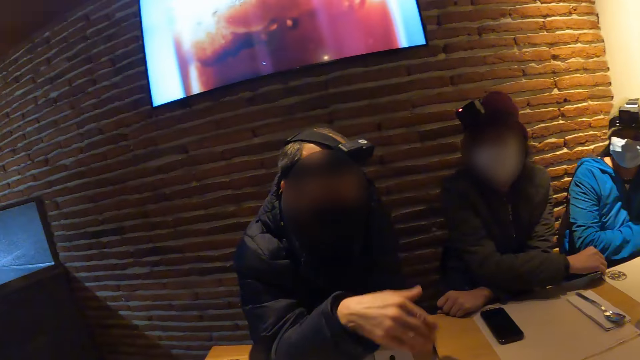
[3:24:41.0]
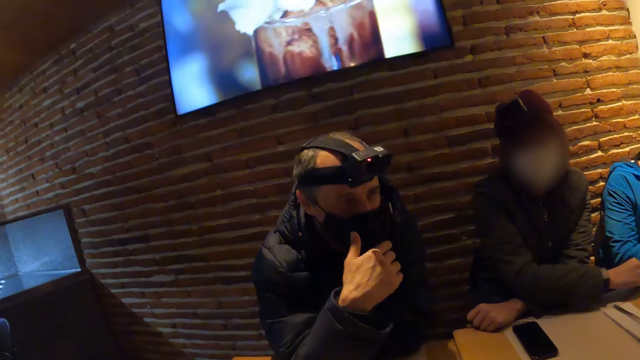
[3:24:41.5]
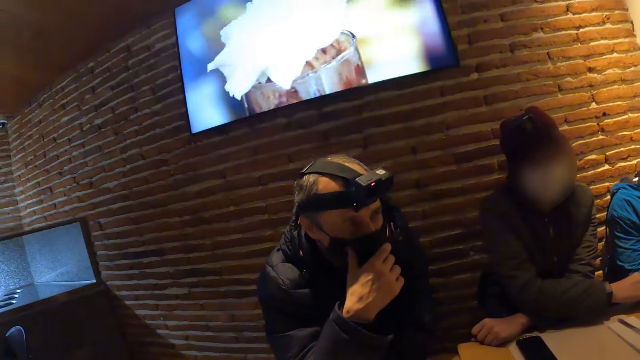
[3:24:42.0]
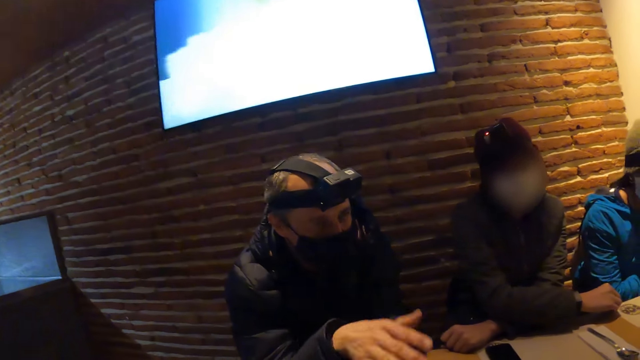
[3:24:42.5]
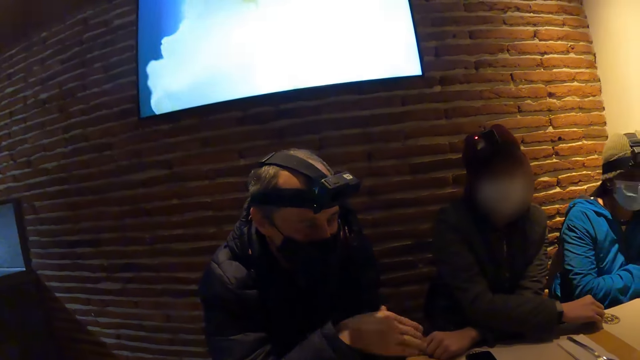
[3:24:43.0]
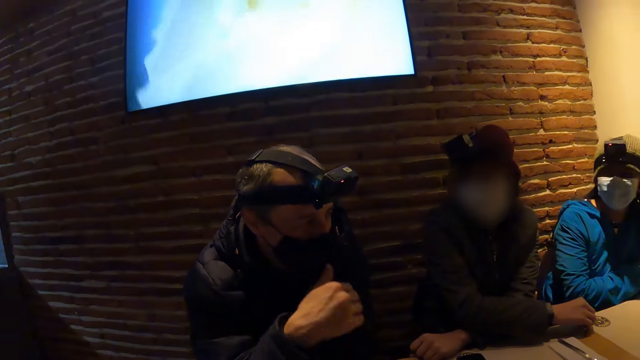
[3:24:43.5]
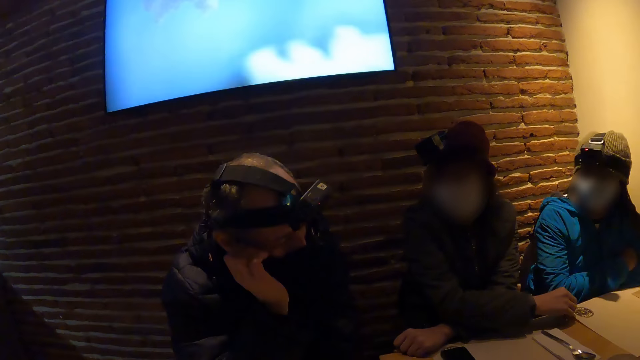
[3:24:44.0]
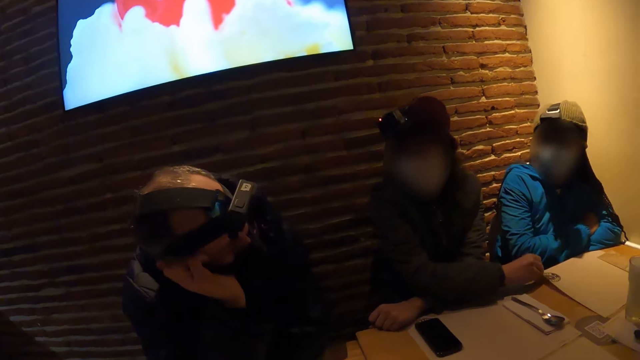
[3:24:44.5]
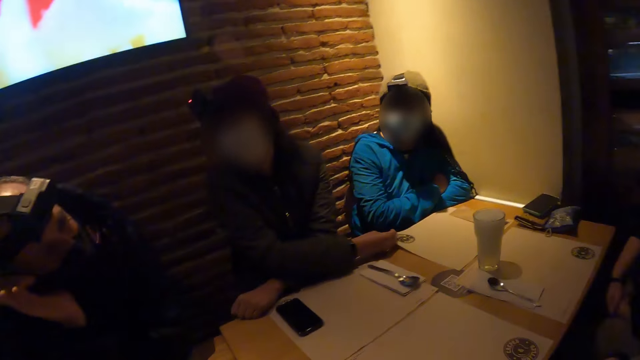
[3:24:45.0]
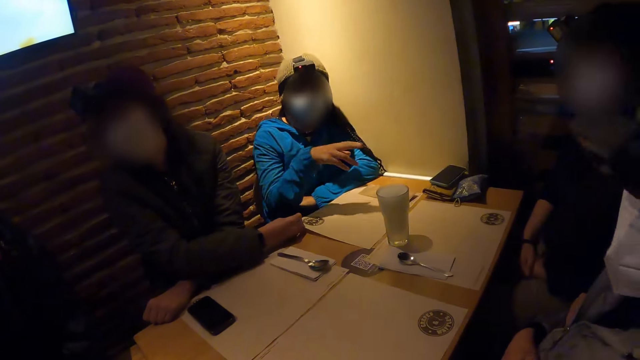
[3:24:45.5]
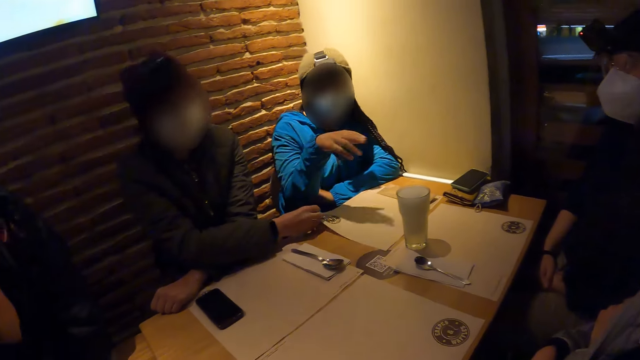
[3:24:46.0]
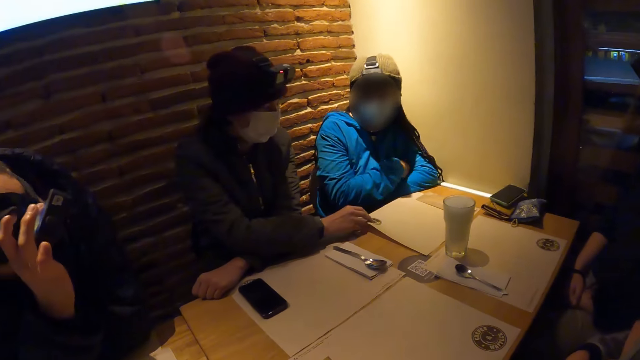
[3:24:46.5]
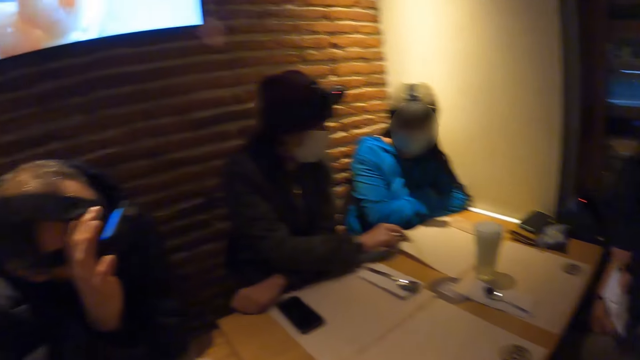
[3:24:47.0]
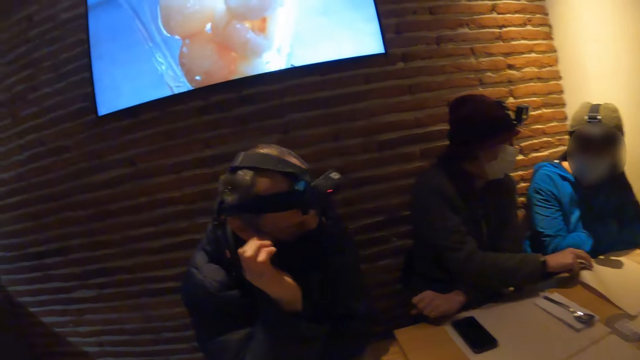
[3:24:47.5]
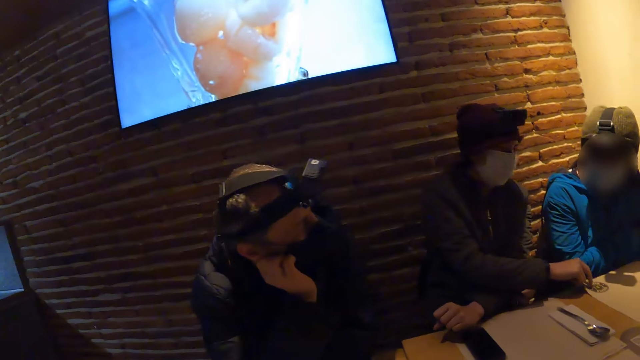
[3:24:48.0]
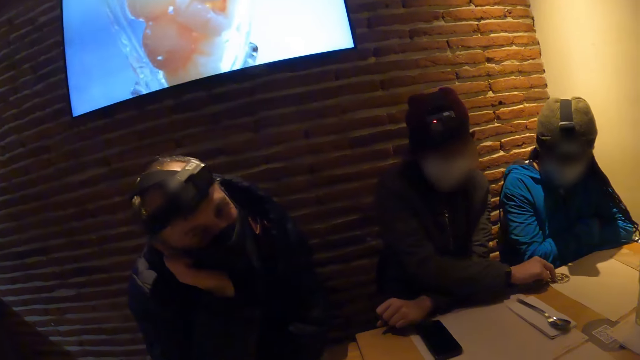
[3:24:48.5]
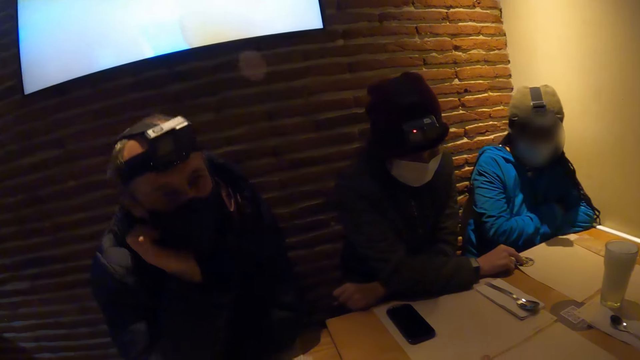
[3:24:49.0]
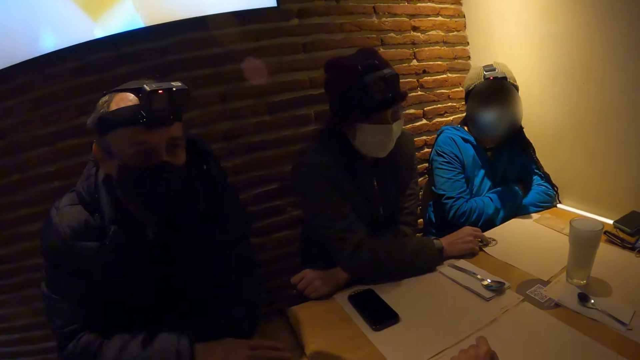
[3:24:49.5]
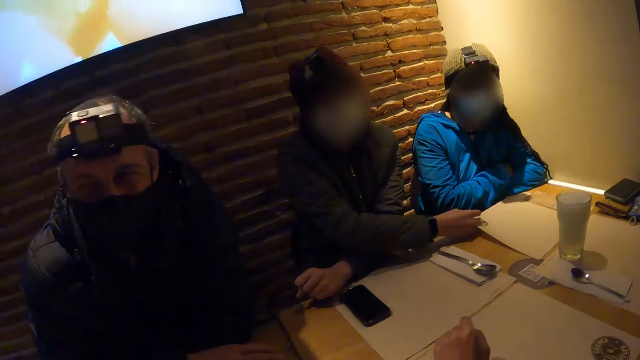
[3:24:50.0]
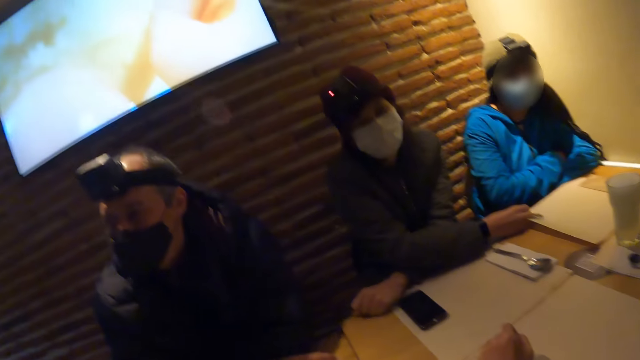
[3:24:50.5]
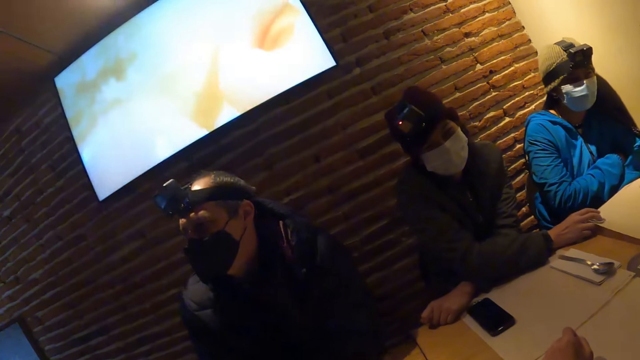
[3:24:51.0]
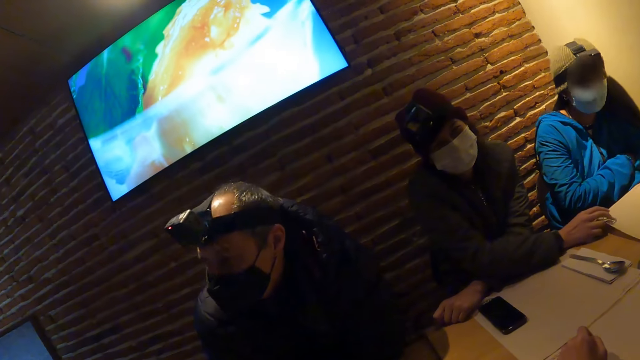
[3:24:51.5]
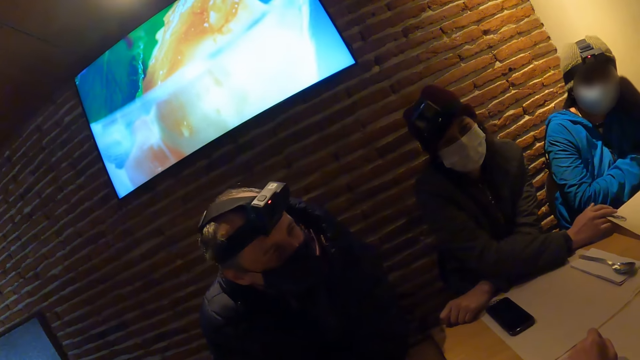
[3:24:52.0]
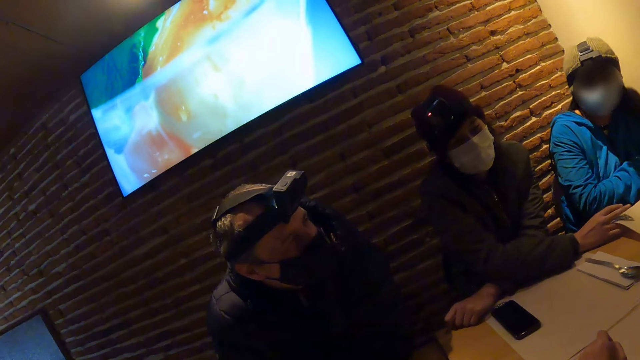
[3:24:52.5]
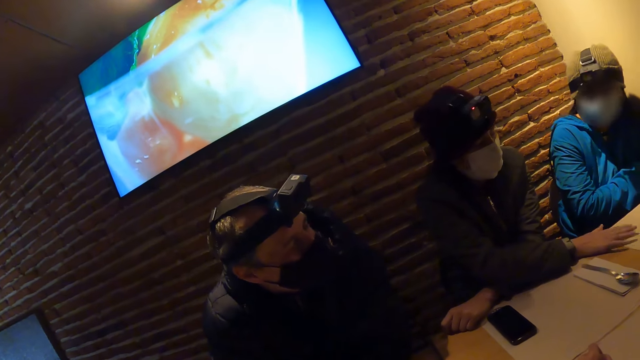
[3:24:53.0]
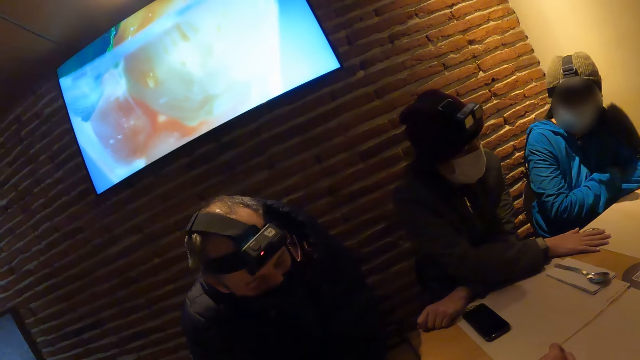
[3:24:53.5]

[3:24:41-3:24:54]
The man places his right hand on his face. The man removes his right hand from his face. The man places his right hand on his face. The man removes his right hand from his face. The man adjusts the camera on his head with his right hand. The man removes his right hand from the camera on his head. The man places his right hand on his face. The man removes his right hand from his face. The man places his right hand on the table in the restaurant.

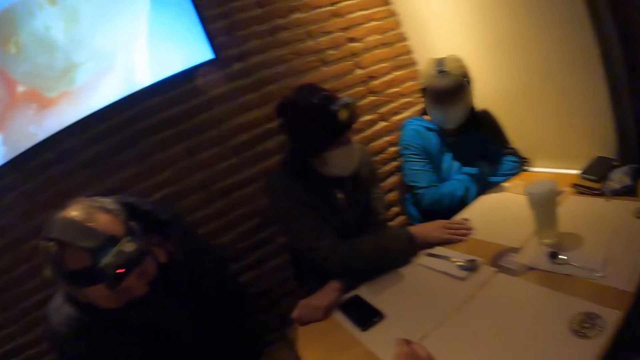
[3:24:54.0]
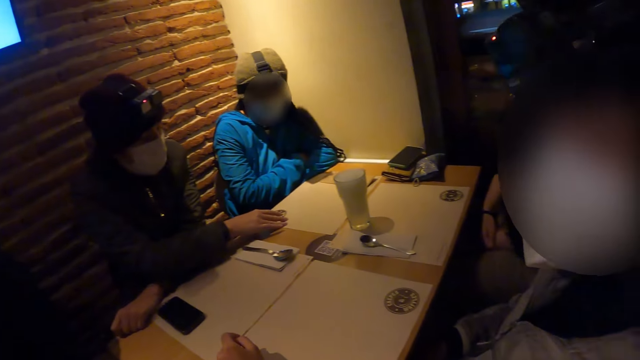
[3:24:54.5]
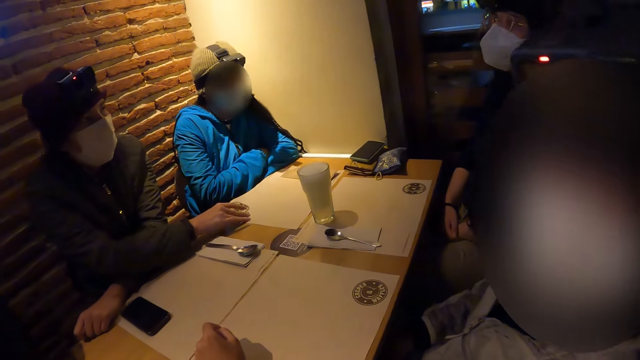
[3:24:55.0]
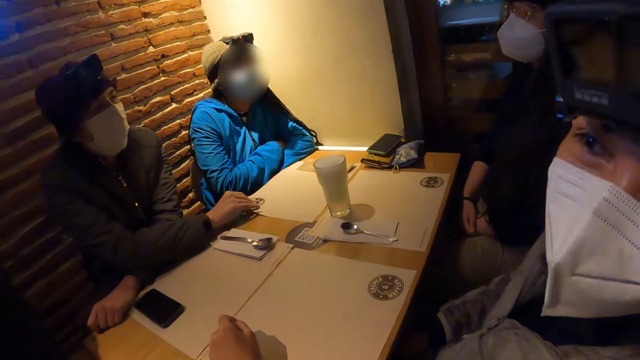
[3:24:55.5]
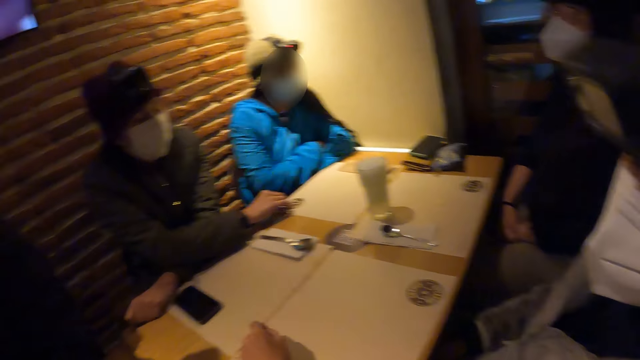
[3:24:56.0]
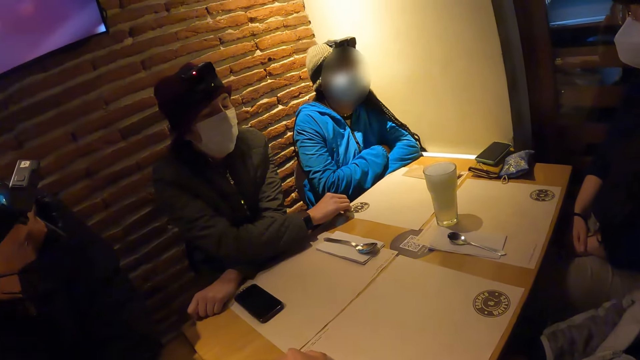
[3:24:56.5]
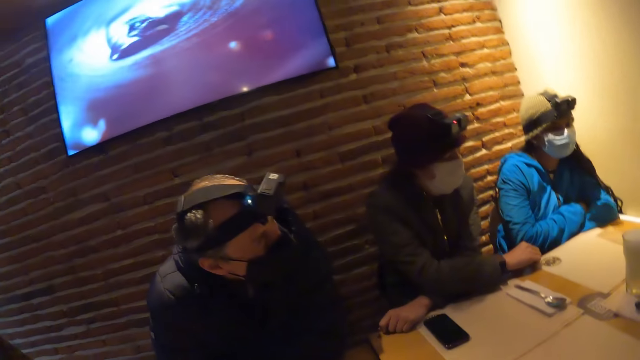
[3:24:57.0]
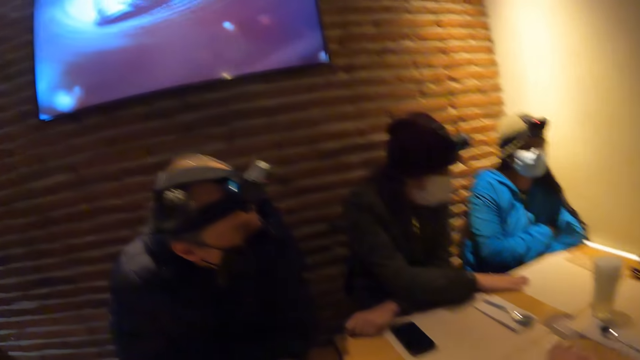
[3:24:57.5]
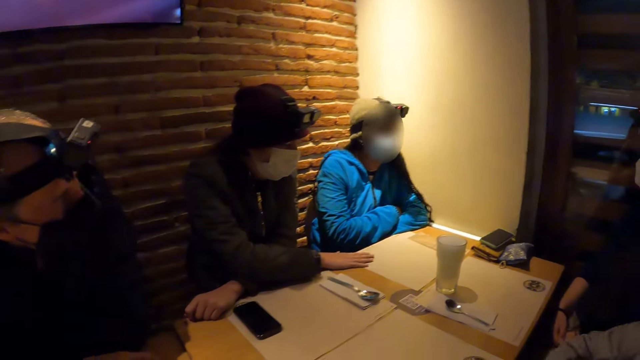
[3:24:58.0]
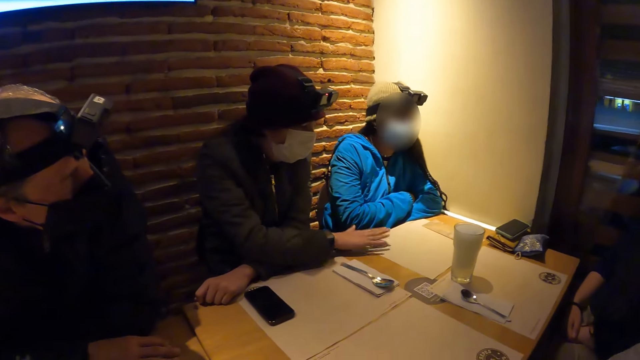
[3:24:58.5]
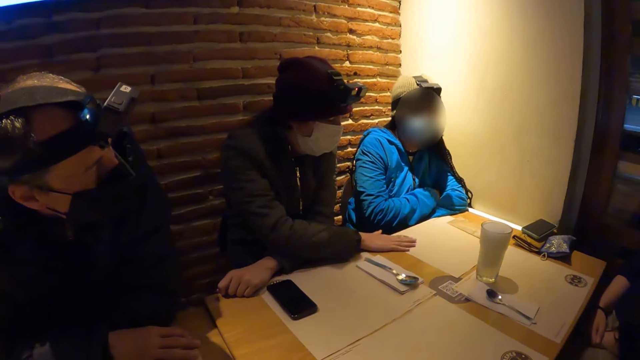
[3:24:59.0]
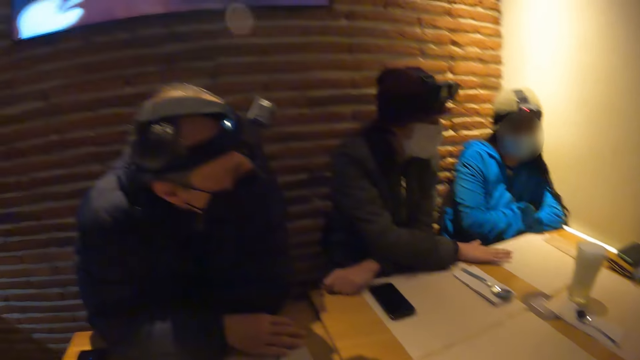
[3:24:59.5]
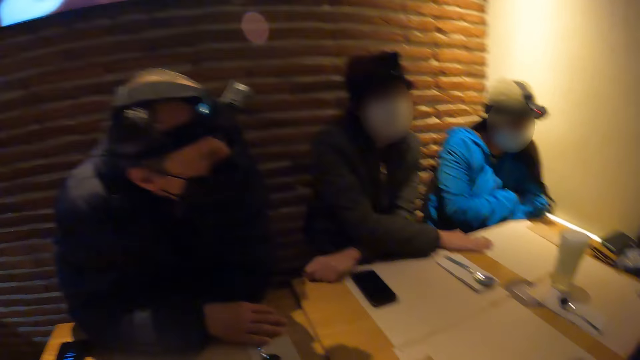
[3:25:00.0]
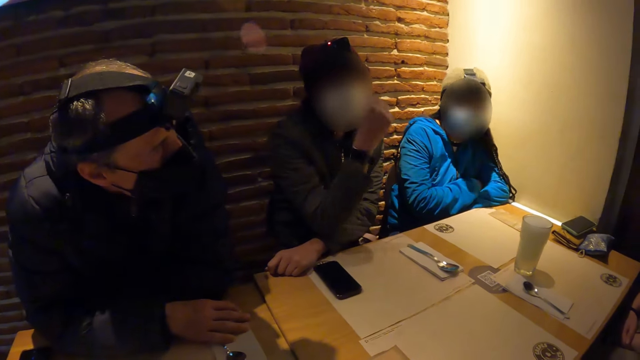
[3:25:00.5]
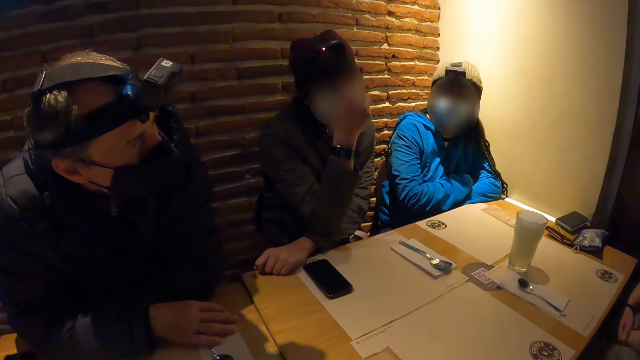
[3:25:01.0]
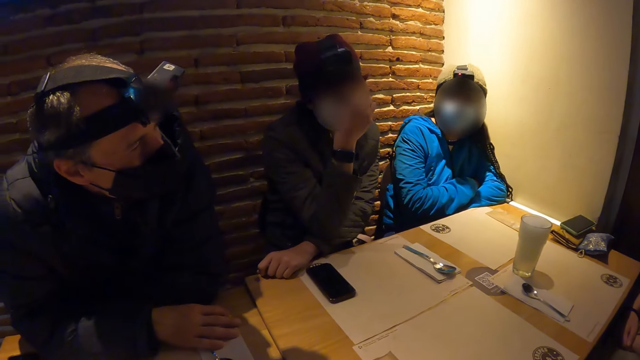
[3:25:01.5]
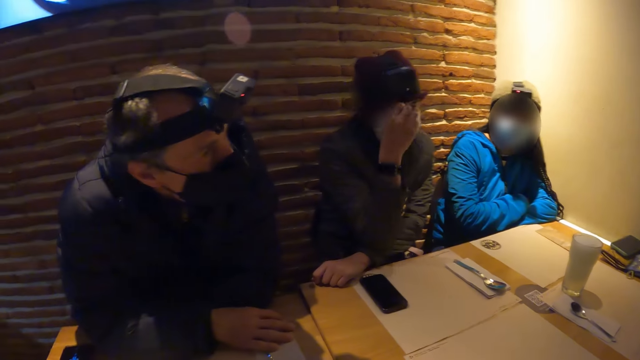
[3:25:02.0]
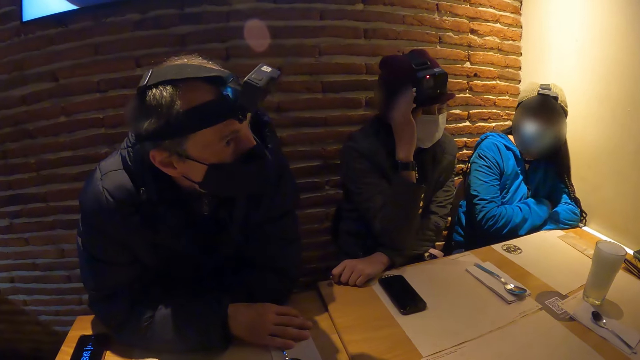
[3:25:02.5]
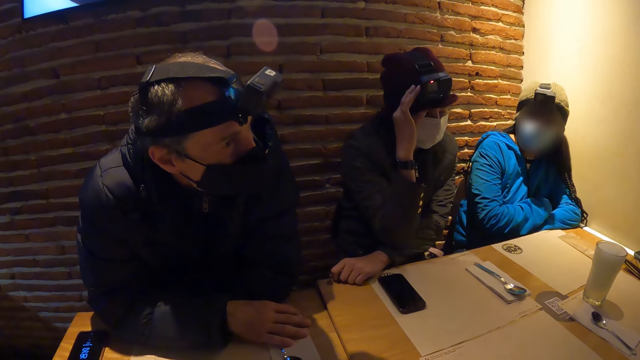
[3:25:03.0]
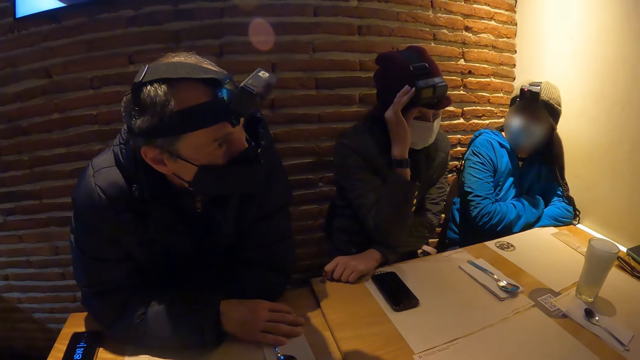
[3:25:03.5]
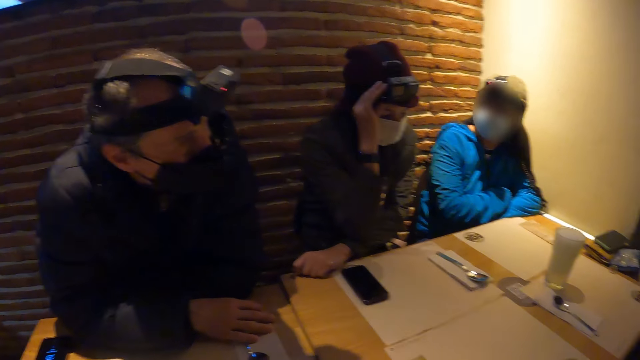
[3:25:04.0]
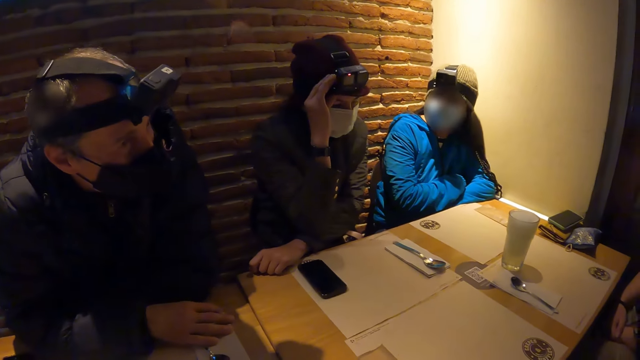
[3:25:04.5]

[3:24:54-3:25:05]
The woman removes her right hand from the table in the restaurant. The woman places her right hand on her face. The woman adjusts the camera on her head with her right hand.
